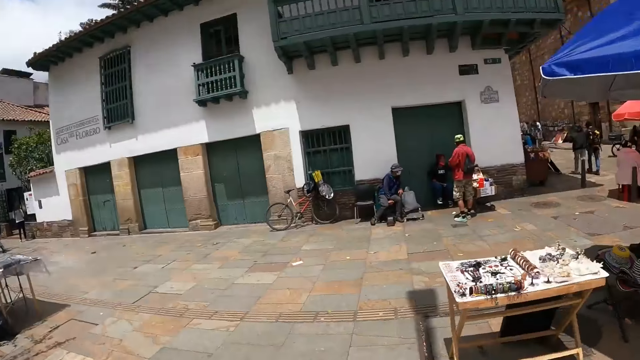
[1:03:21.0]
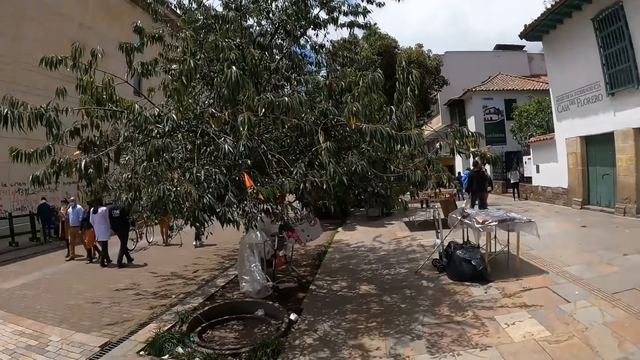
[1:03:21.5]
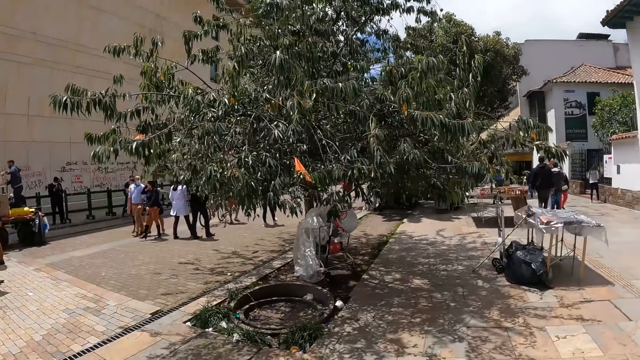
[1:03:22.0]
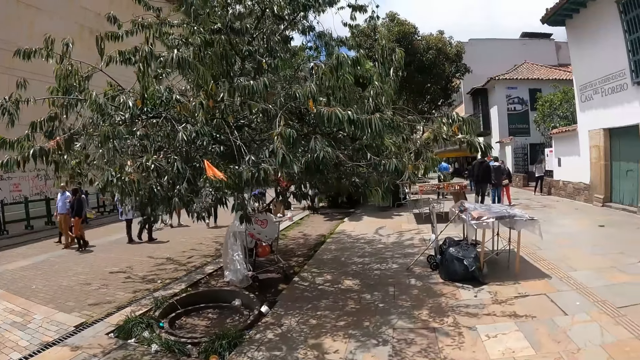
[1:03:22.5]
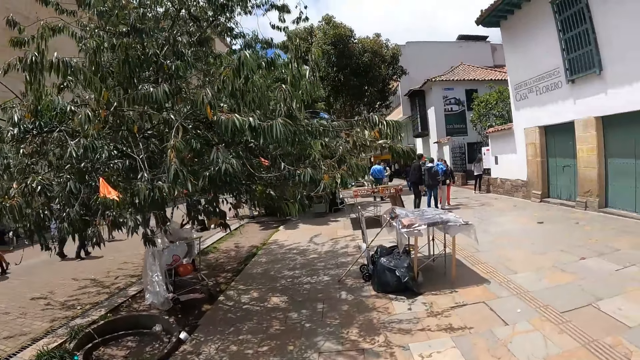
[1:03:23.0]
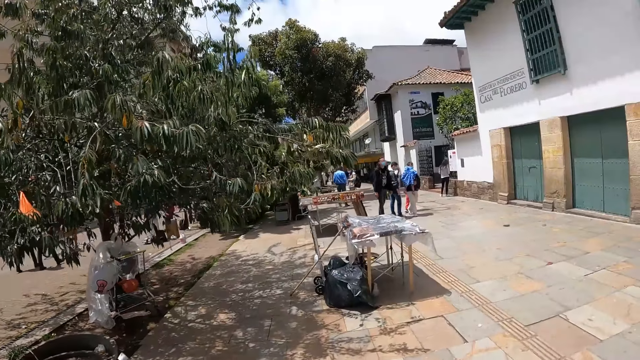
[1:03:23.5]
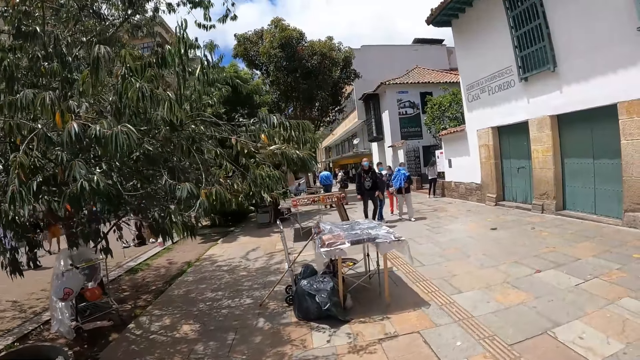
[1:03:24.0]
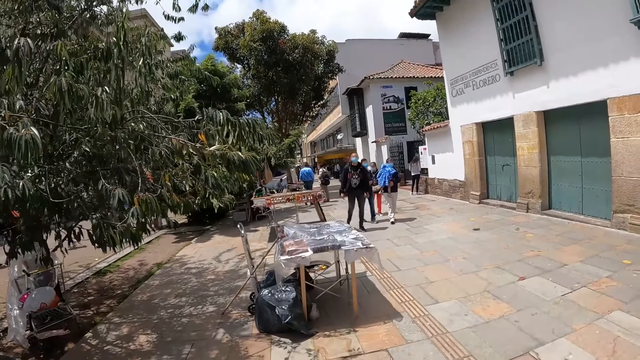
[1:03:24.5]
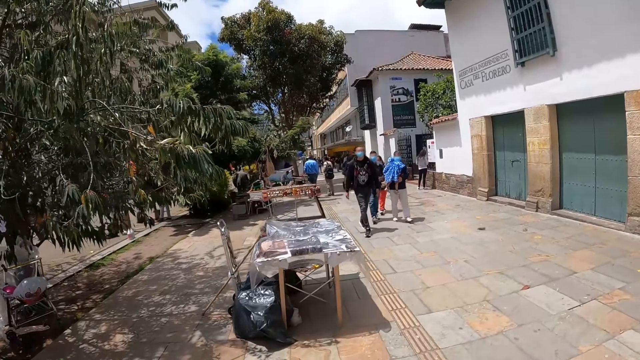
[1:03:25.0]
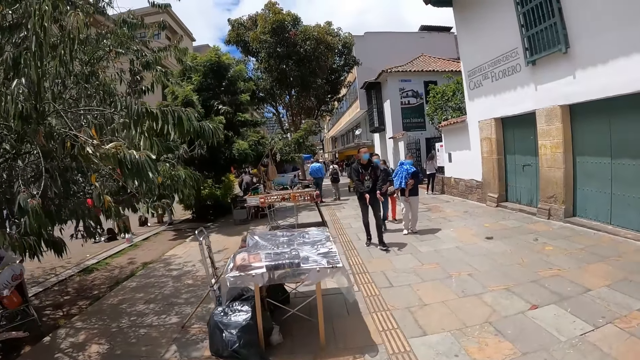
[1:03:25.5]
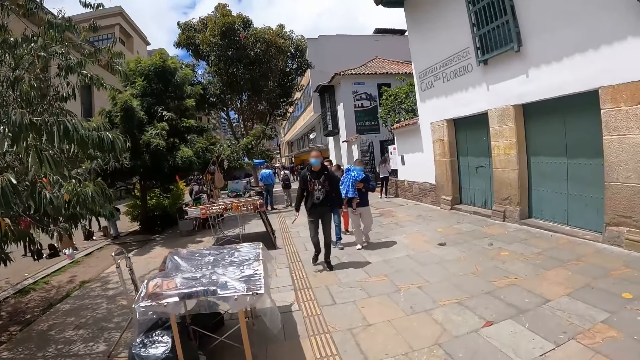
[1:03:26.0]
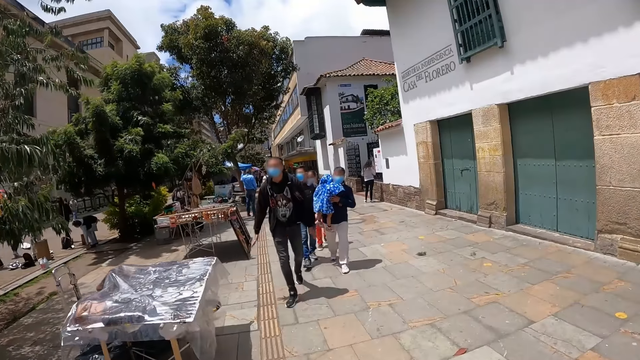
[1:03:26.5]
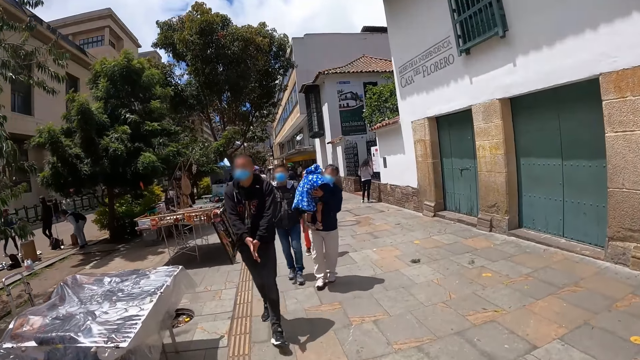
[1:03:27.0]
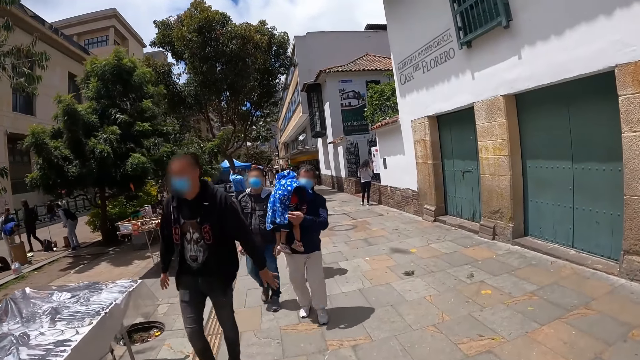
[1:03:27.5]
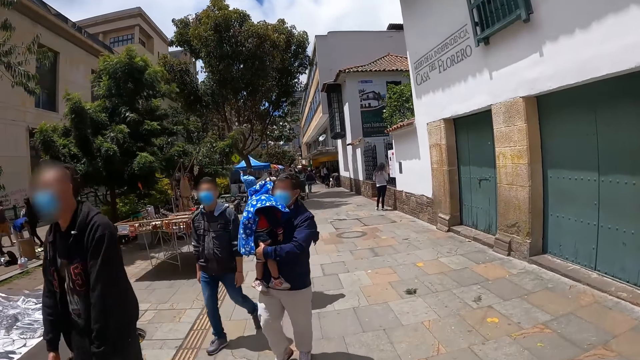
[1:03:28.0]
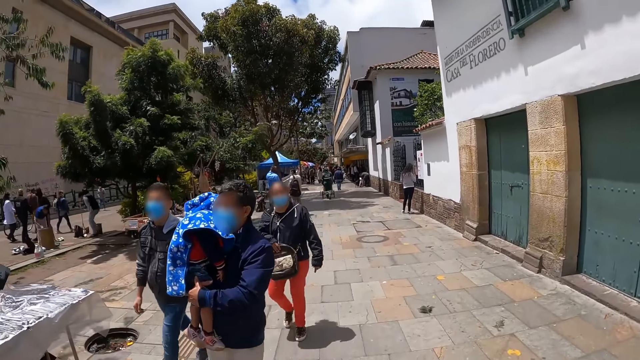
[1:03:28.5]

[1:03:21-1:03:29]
The camera wearer walks on the park.

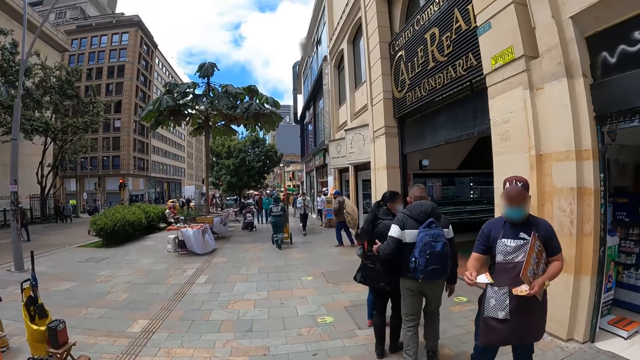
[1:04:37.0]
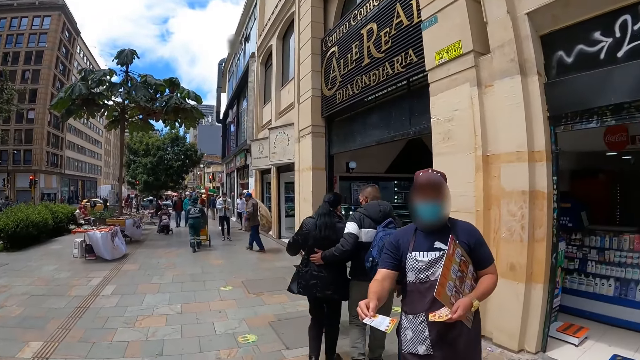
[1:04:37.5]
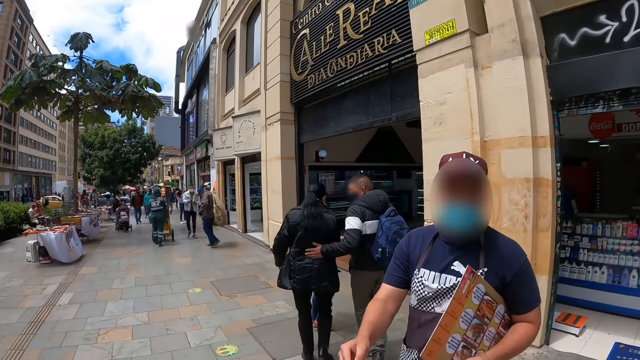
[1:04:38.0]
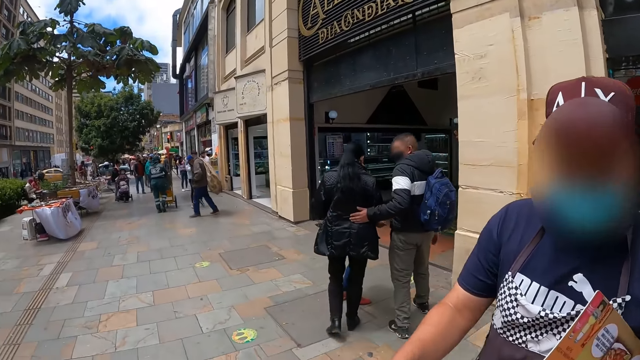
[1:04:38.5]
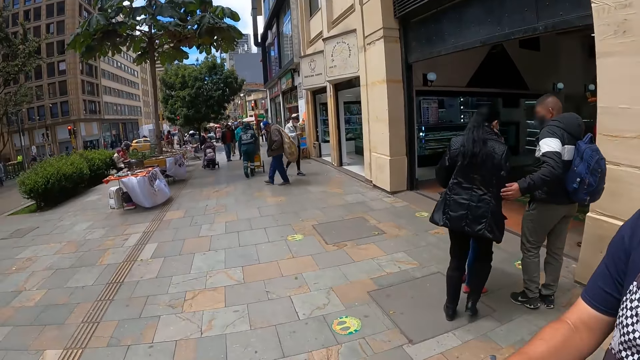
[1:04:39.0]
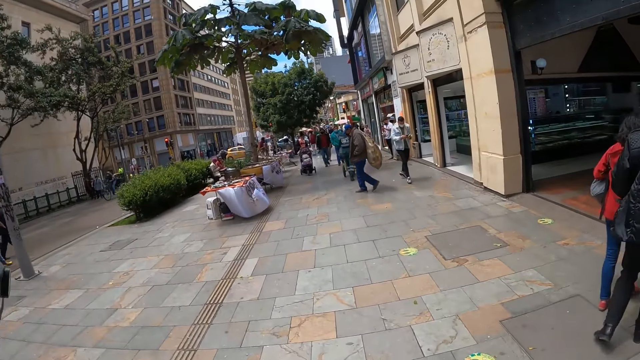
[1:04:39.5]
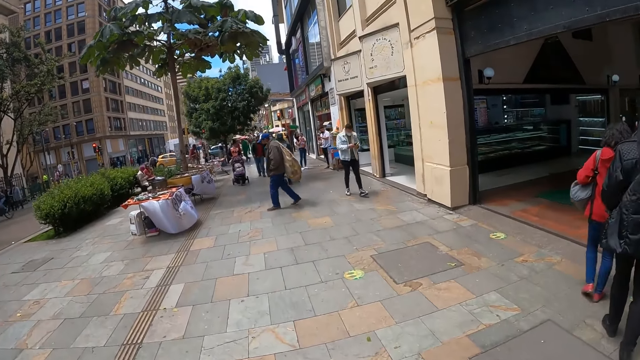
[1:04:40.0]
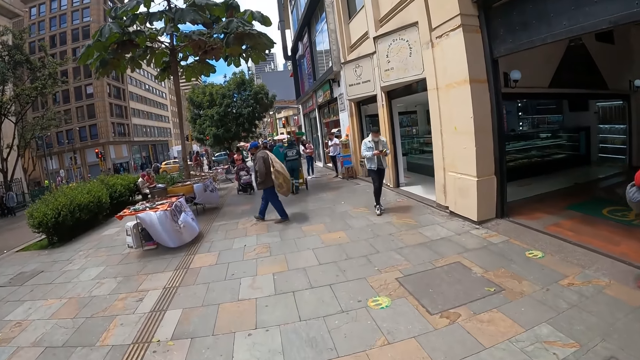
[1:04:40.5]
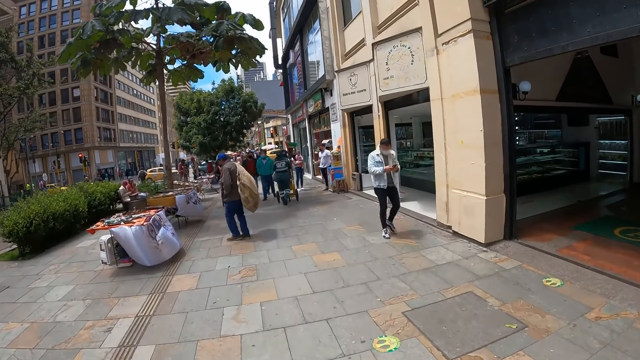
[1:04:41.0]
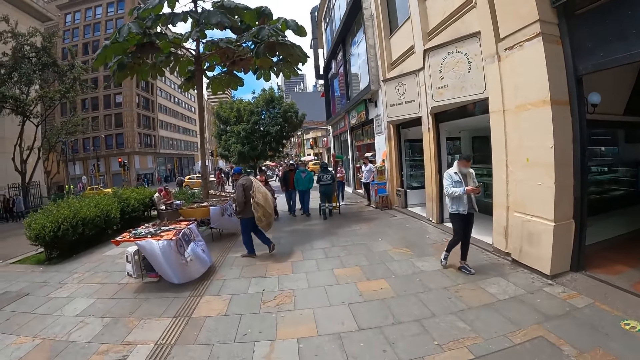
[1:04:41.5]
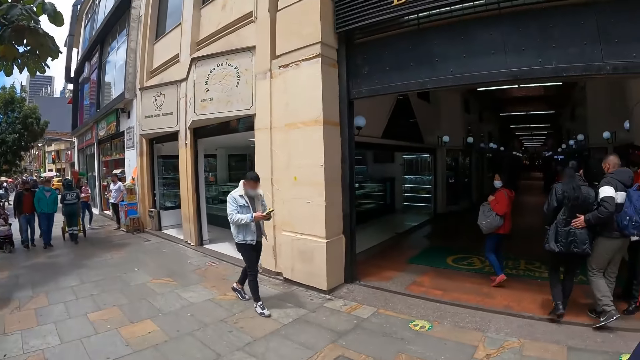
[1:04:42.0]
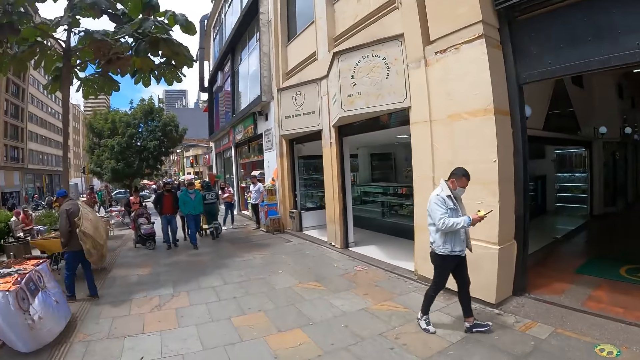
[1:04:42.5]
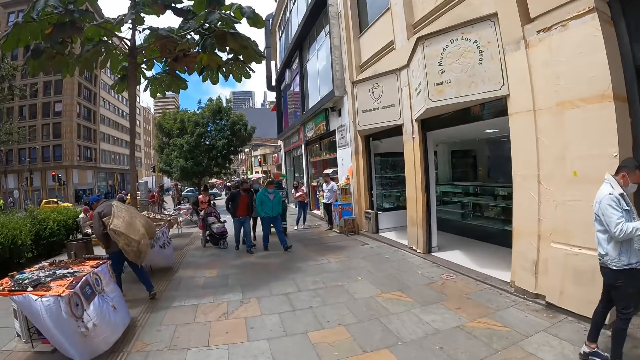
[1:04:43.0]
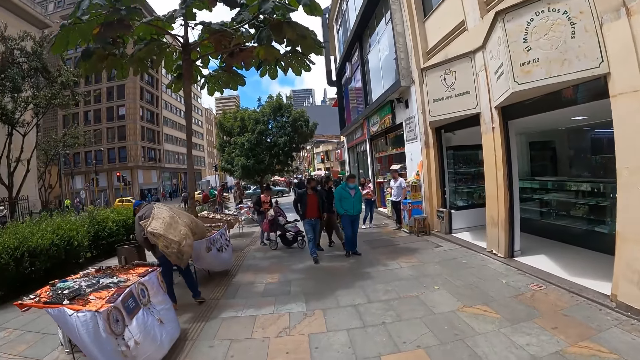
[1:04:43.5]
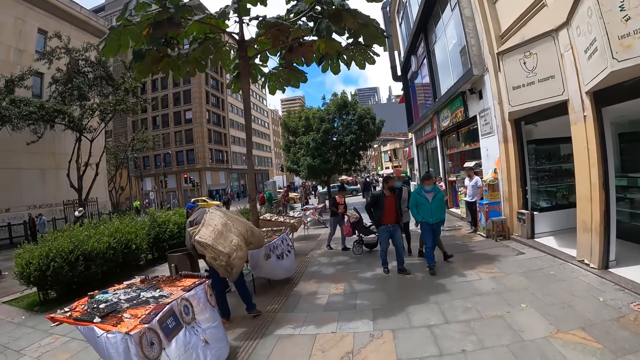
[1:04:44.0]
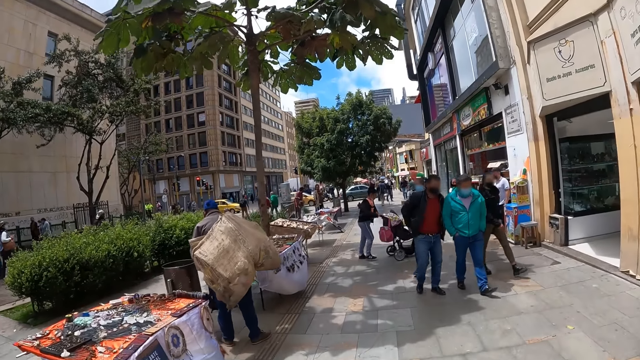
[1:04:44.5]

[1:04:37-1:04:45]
The camera wearer picks a brochure from a man. They walk on the park.

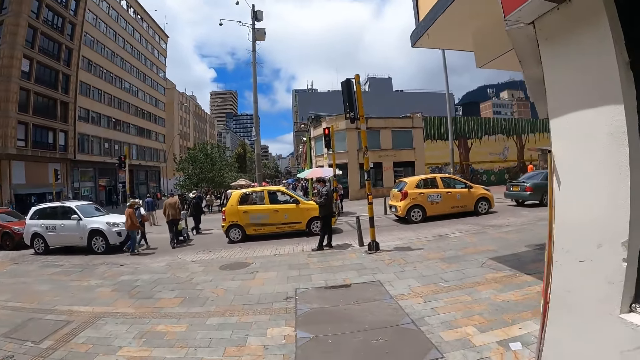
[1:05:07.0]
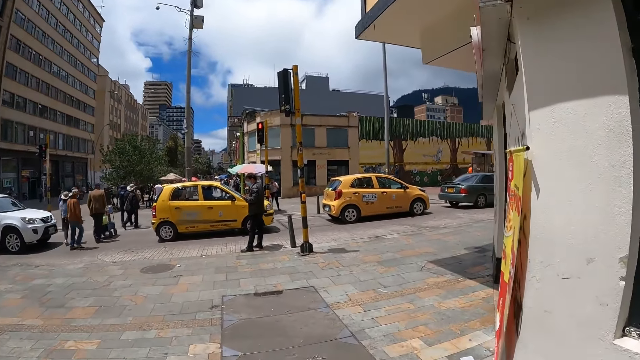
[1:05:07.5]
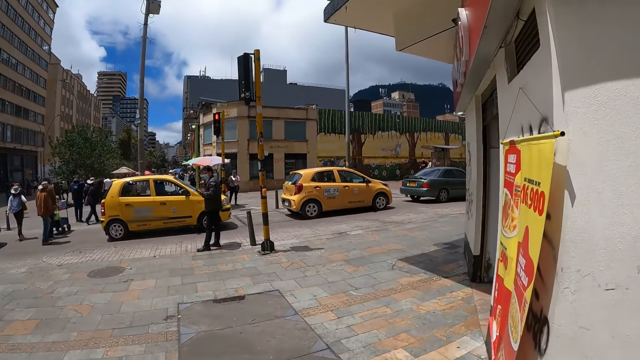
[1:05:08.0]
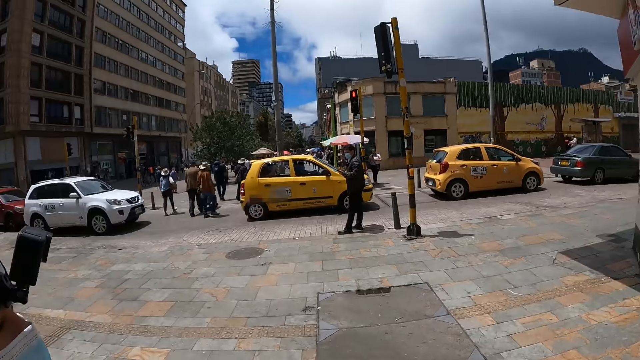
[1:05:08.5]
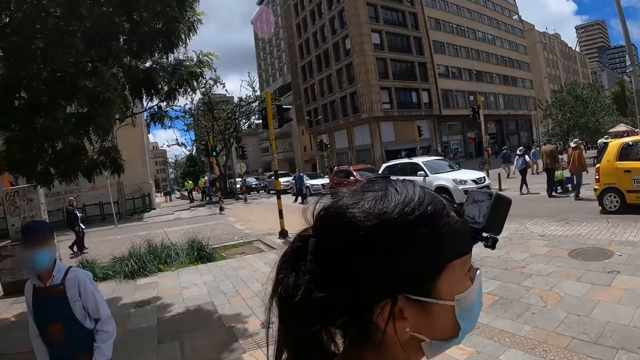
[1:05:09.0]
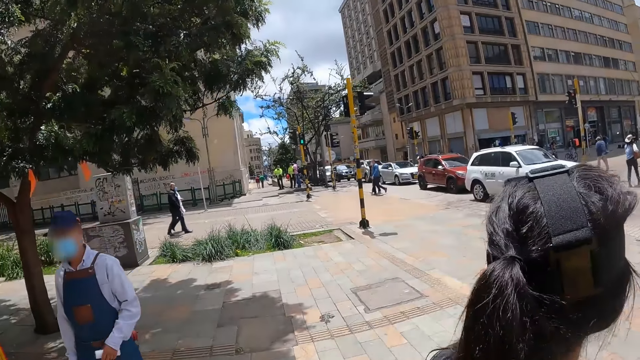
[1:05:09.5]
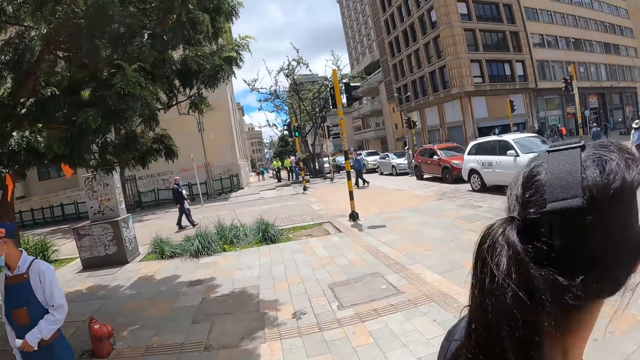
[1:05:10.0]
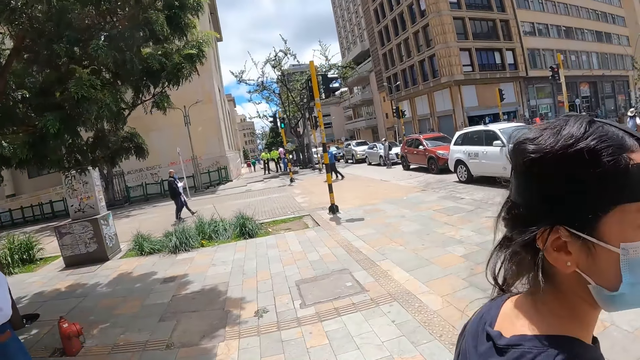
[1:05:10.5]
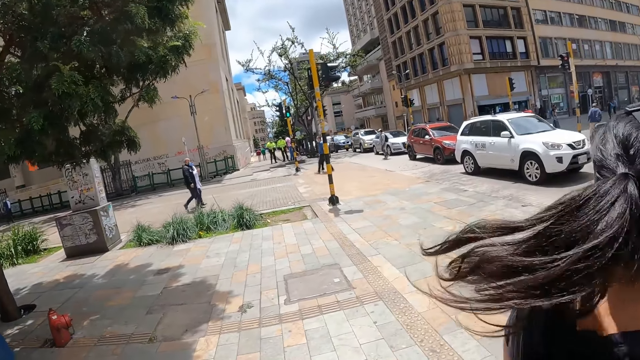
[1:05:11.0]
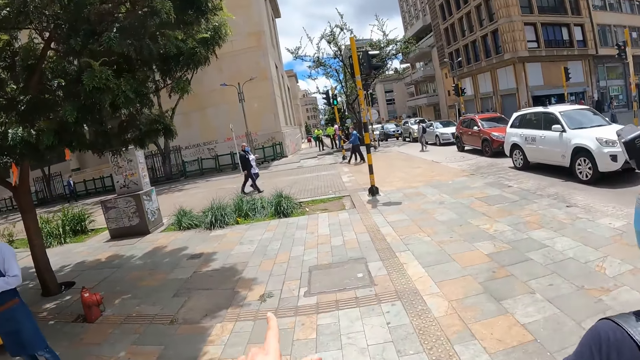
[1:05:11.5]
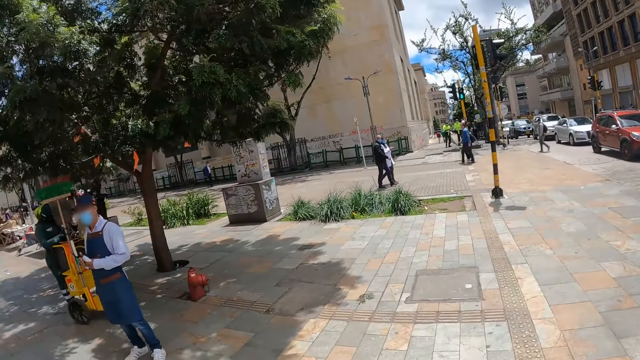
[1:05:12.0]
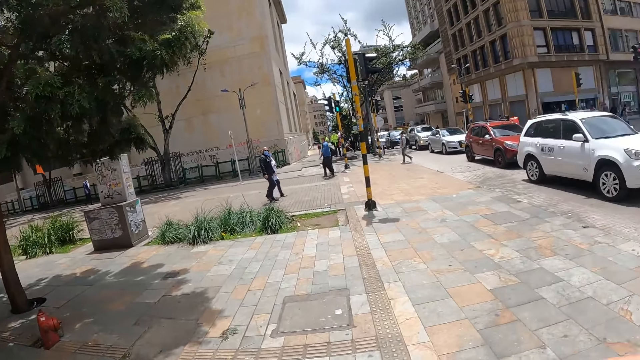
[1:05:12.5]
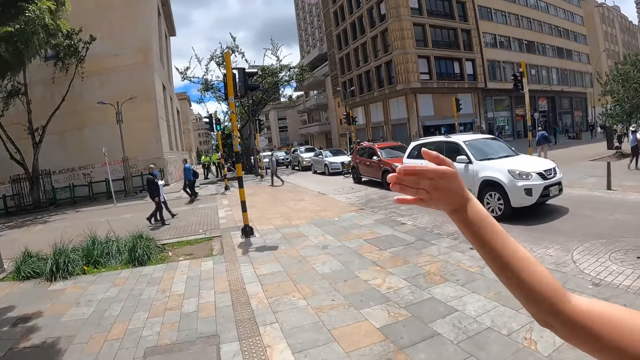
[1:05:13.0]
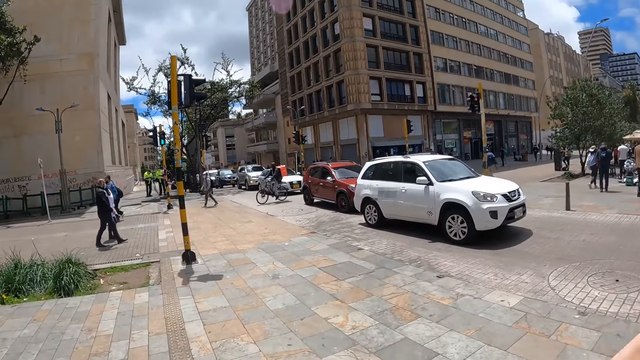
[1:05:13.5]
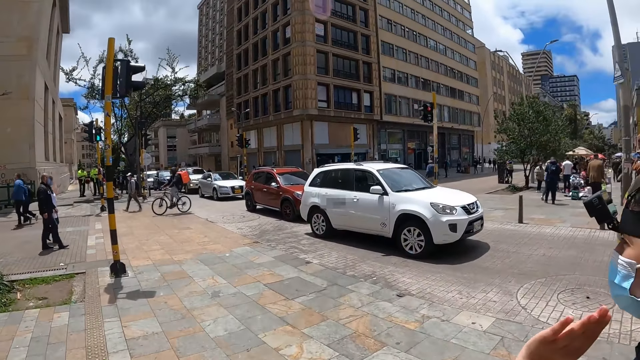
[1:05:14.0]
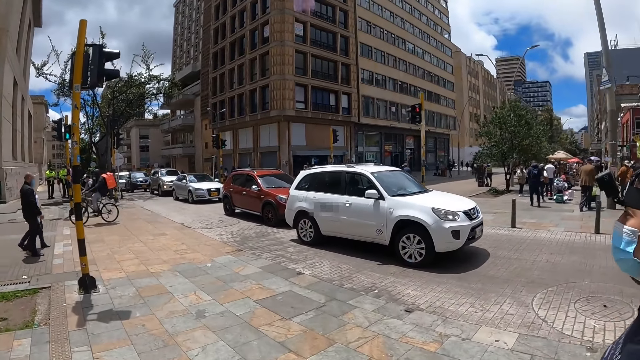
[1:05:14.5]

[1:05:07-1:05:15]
The camera wearer looks at a woman to the left. They point a finger. The woman does a hand gesture. The camera wearer walks on the park.
